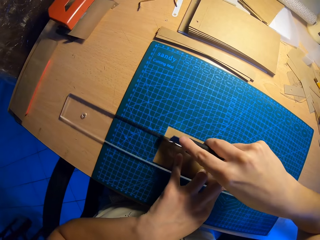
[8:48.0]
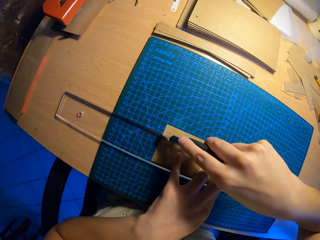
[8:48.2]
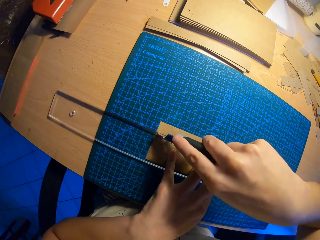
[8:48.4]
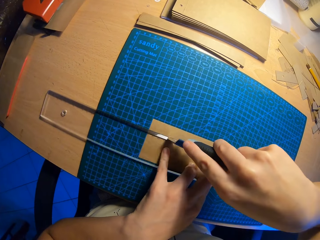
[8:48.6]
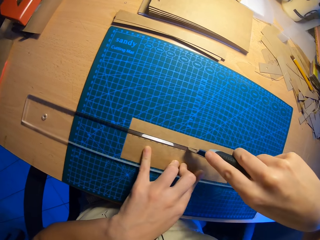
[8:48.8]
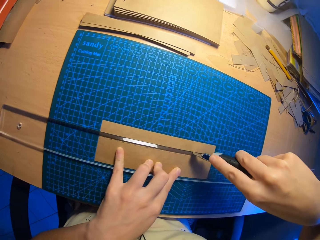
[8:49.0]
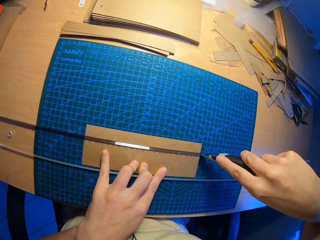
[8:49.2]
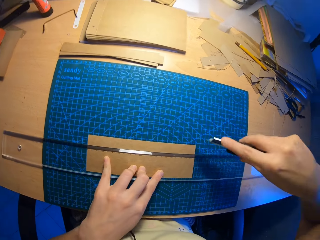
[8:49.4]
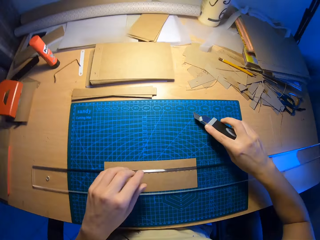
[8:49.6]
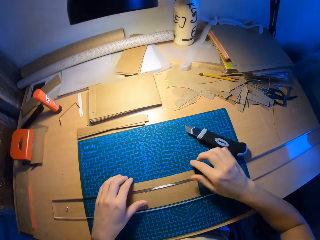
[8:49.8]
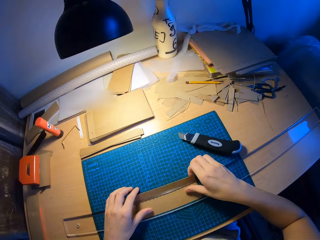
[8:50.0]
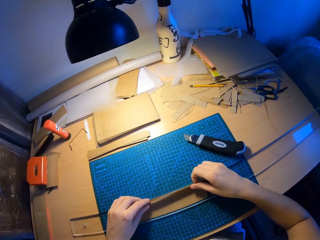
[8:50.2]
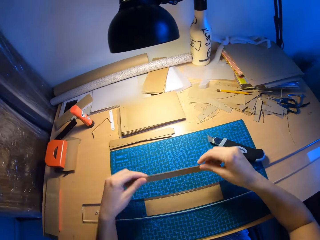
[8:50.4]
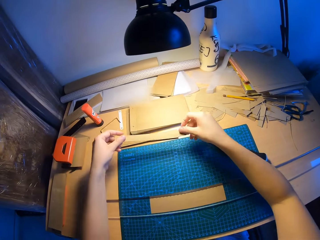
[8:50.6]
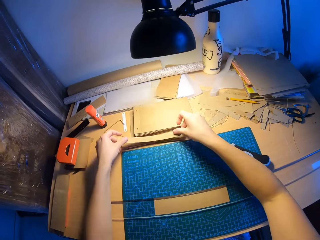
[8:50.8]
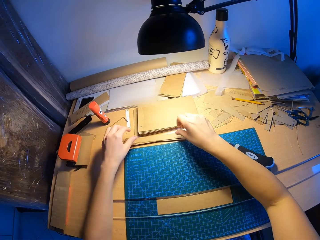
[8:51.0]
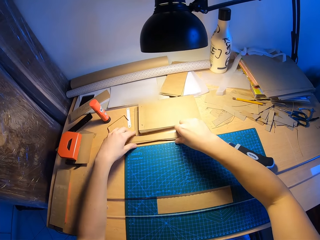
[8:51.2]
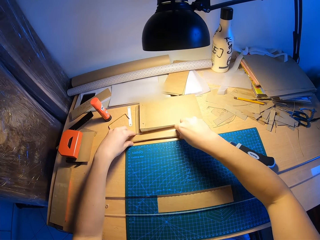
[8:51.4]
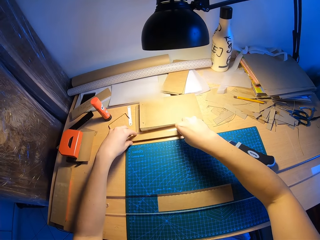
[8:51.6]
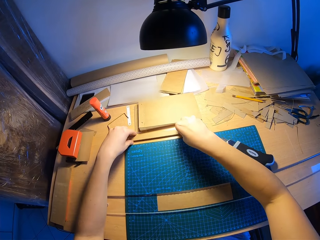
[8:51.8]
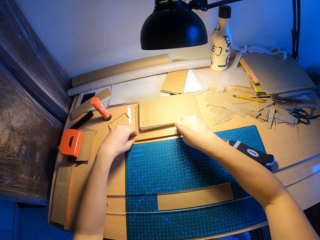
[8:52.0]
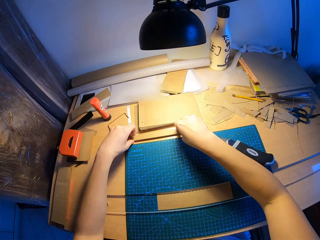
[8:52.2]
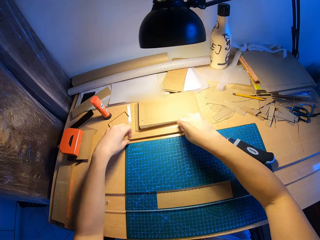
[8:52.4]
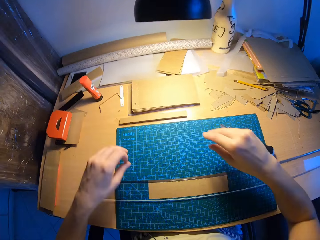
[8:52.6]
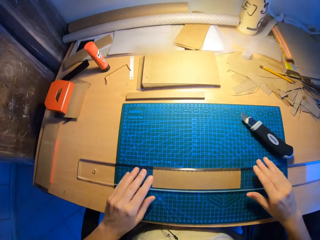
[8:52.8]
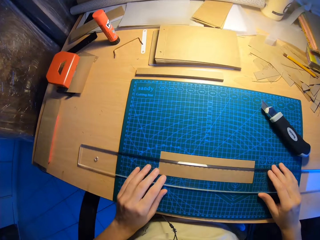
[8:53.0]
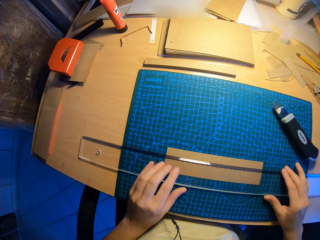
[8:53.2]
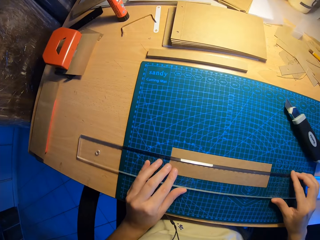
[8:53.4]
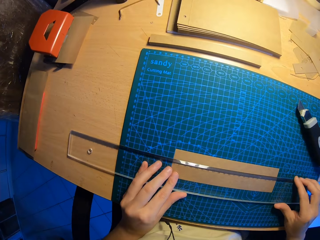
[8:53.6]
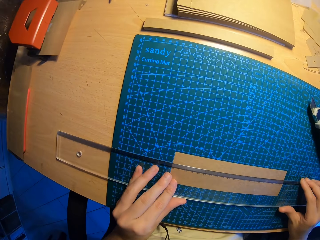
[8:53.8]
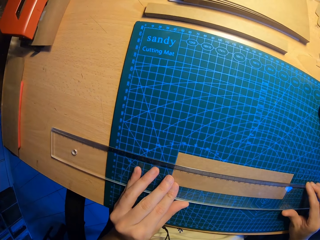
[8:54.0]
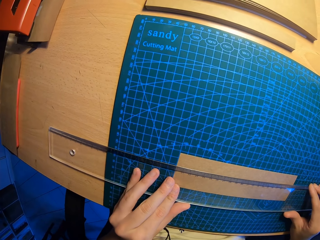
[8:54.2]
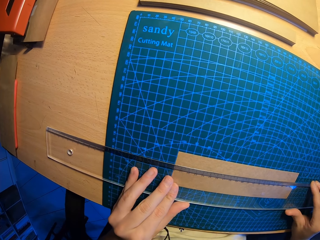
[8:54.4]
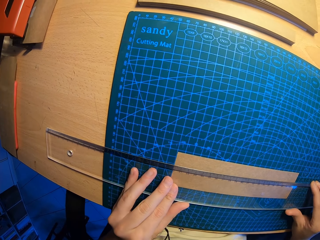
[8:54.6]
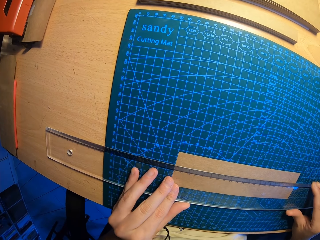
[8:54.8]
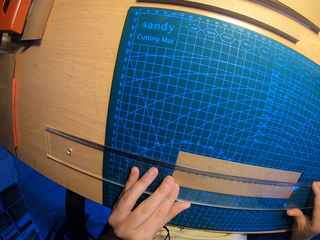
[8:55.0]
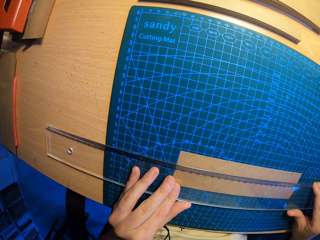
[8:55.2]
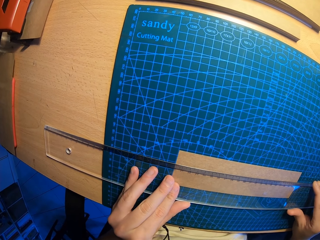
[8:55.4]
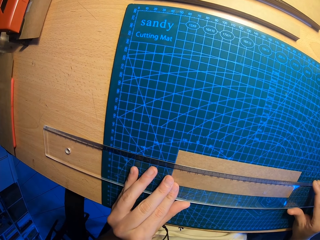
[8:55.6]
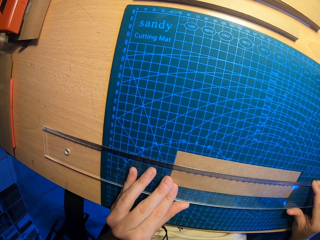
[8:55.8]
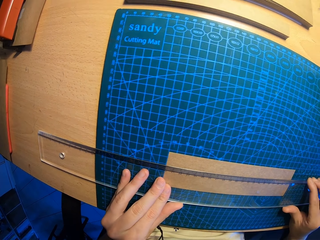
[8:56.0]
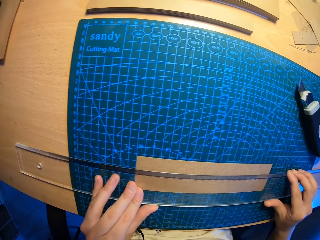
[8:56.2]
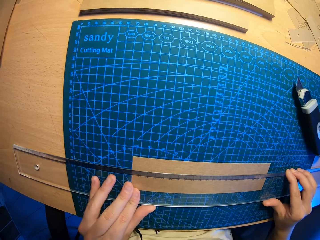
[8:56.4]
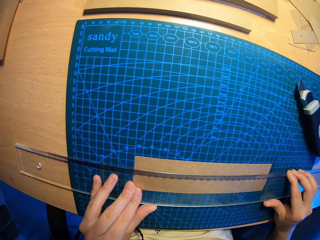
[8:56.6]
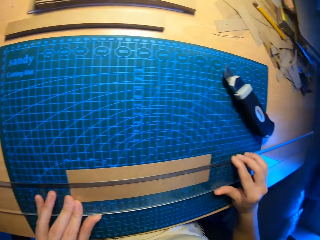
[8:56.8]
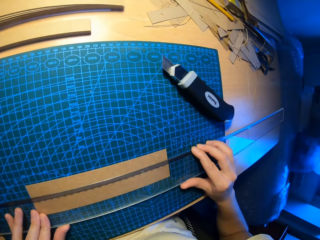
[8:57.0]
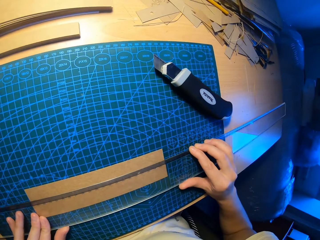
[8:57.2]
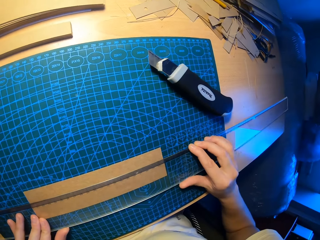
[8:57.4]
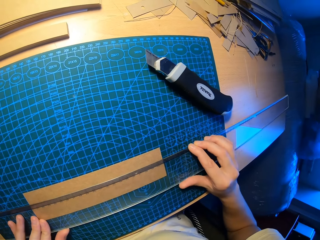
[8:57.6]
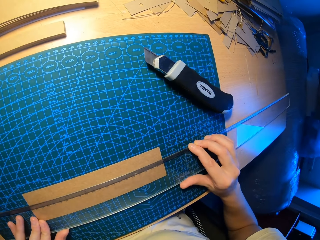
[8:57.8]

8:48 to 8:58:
The camera wearer drops the draper or paper cutter on the table with his right hand. He aligns the piece of cardboard with other cardboards on the table with both his hands. He places a paper on the table. He adjusts the setsquare on the table with both his hands. He holds a ruler. He picks up the paper cutter.

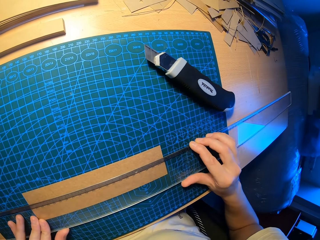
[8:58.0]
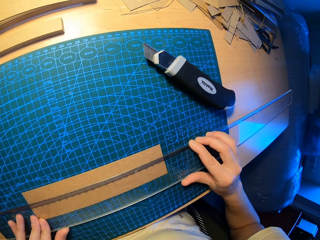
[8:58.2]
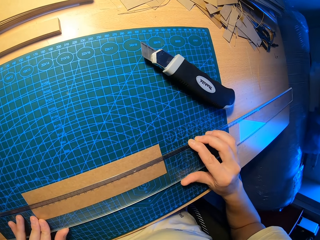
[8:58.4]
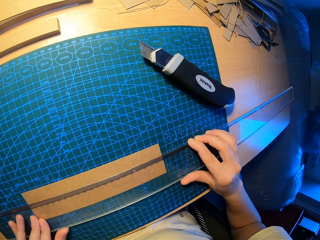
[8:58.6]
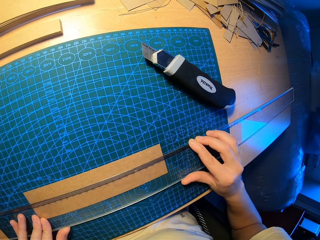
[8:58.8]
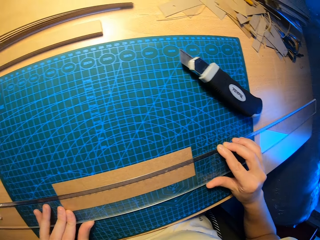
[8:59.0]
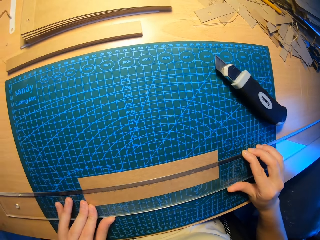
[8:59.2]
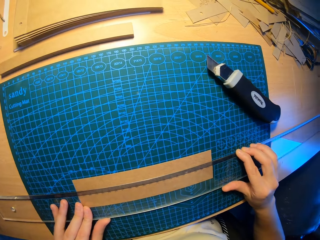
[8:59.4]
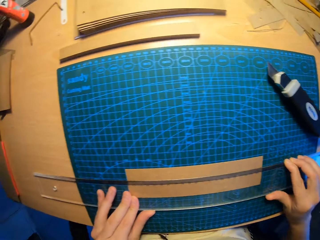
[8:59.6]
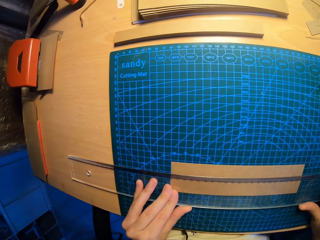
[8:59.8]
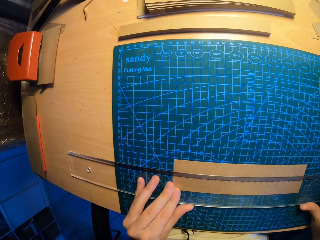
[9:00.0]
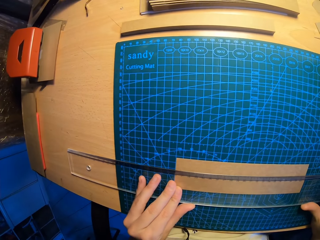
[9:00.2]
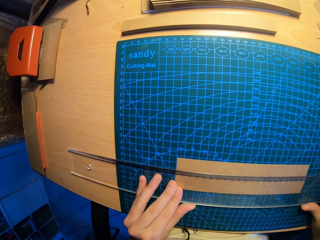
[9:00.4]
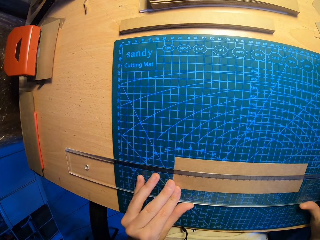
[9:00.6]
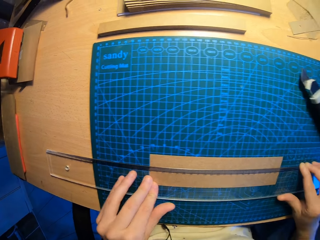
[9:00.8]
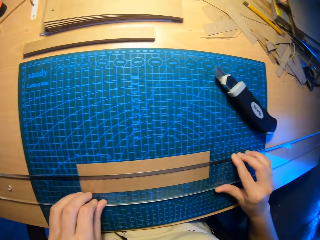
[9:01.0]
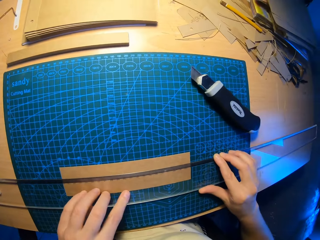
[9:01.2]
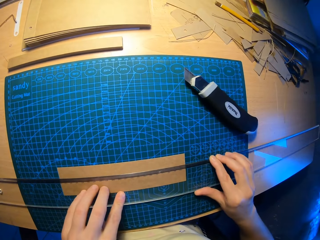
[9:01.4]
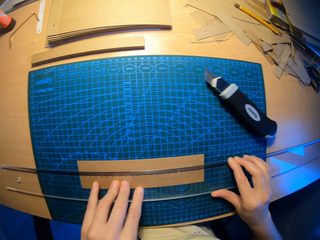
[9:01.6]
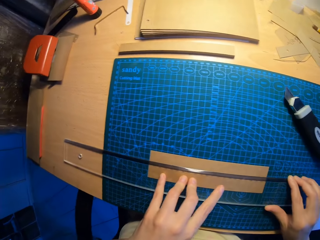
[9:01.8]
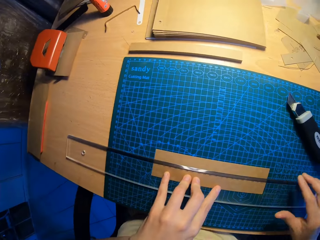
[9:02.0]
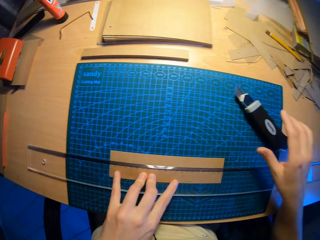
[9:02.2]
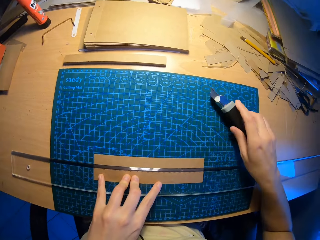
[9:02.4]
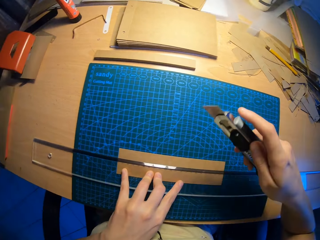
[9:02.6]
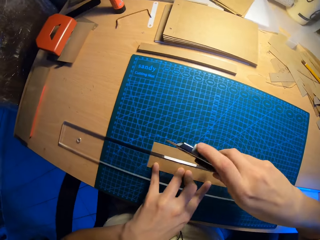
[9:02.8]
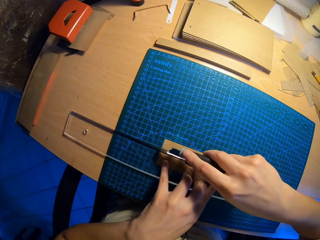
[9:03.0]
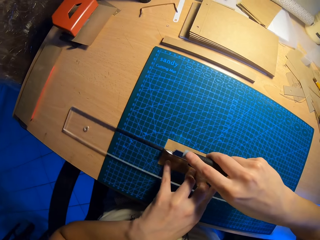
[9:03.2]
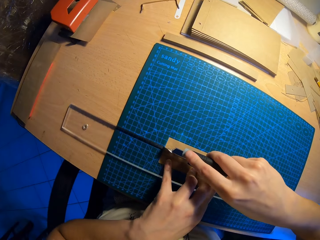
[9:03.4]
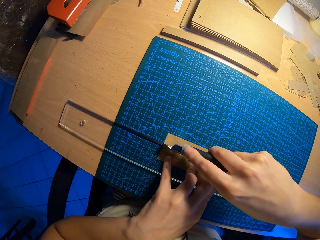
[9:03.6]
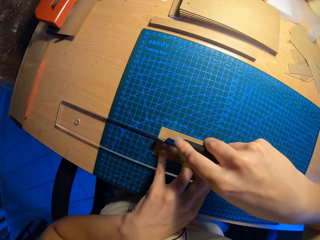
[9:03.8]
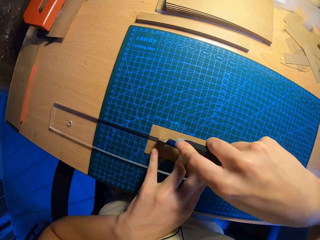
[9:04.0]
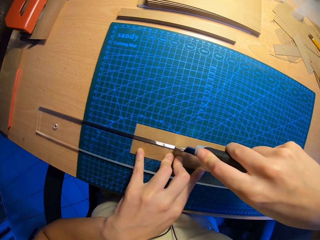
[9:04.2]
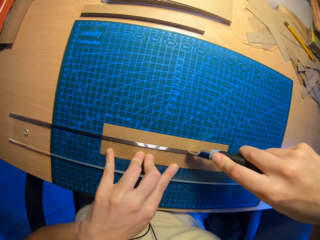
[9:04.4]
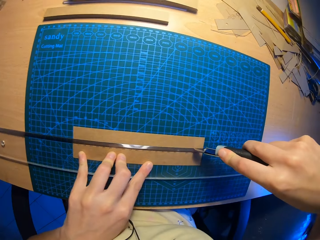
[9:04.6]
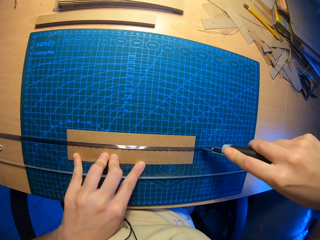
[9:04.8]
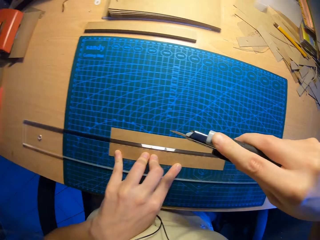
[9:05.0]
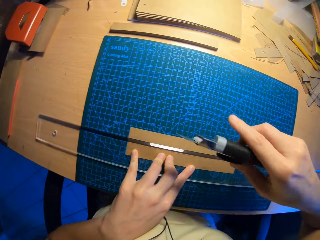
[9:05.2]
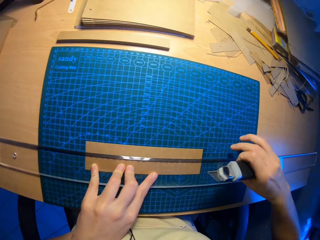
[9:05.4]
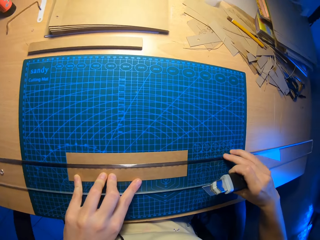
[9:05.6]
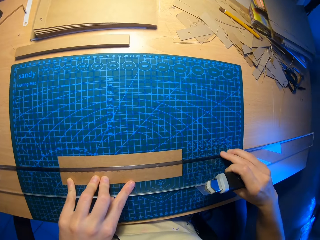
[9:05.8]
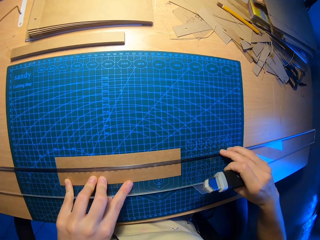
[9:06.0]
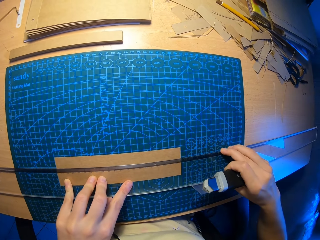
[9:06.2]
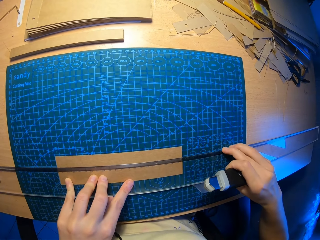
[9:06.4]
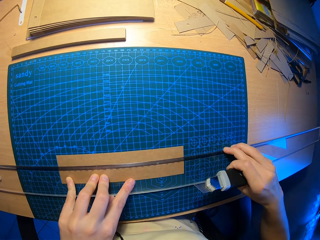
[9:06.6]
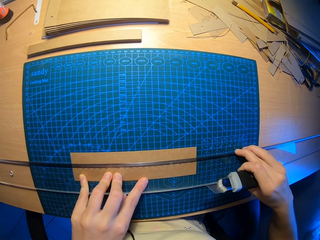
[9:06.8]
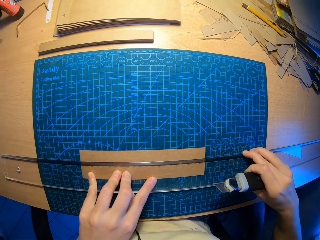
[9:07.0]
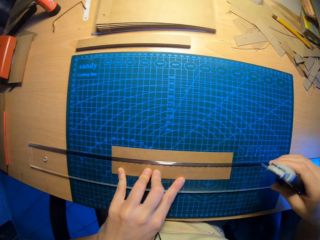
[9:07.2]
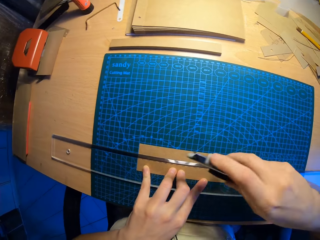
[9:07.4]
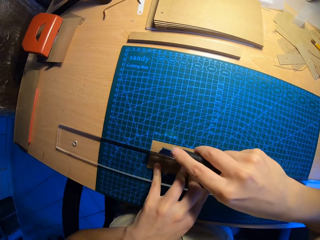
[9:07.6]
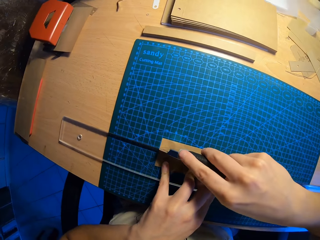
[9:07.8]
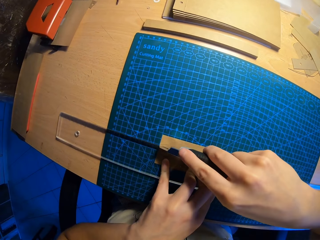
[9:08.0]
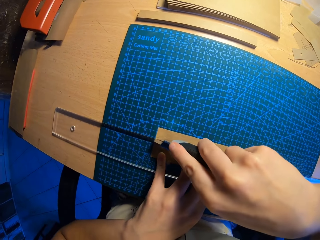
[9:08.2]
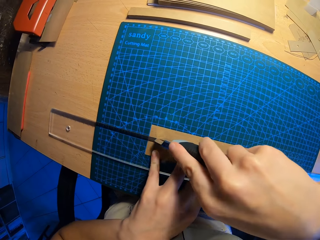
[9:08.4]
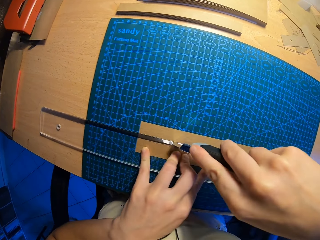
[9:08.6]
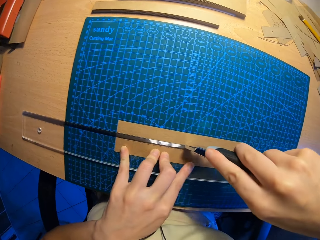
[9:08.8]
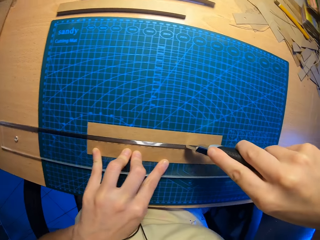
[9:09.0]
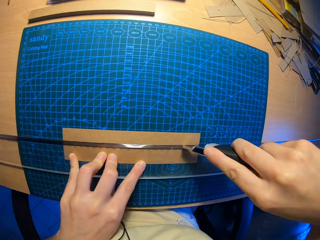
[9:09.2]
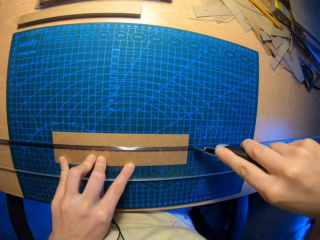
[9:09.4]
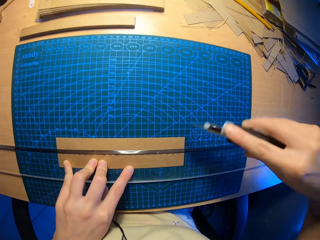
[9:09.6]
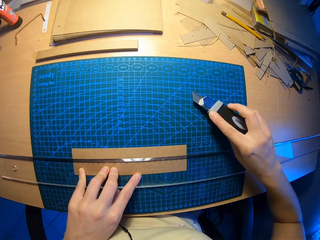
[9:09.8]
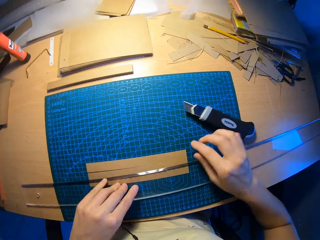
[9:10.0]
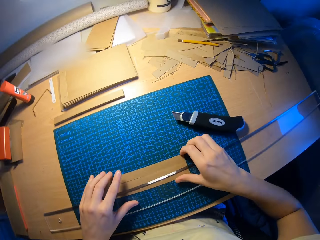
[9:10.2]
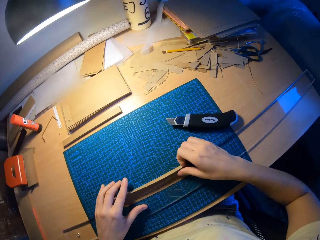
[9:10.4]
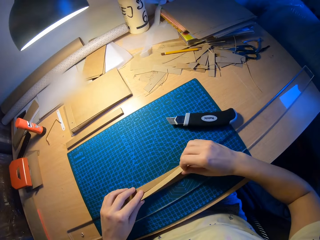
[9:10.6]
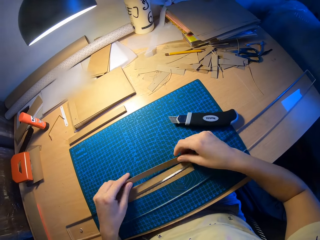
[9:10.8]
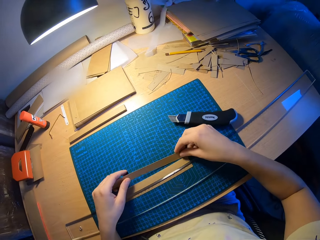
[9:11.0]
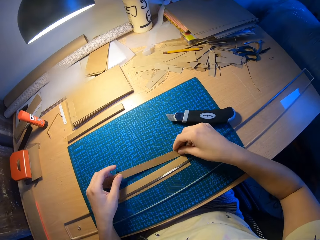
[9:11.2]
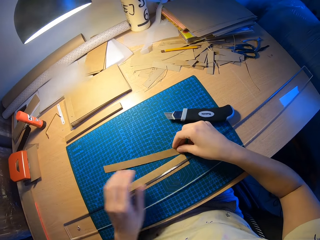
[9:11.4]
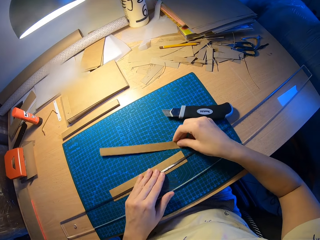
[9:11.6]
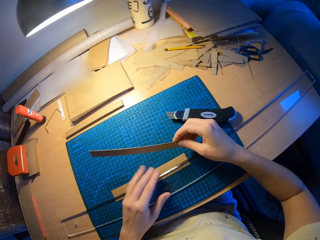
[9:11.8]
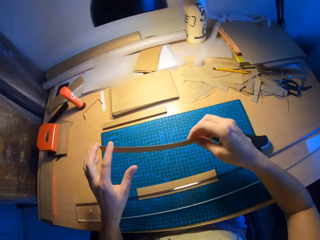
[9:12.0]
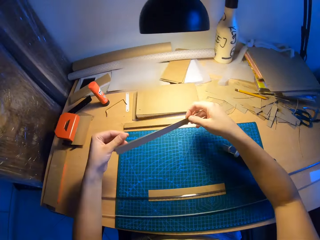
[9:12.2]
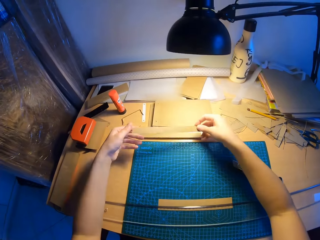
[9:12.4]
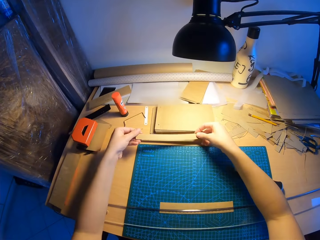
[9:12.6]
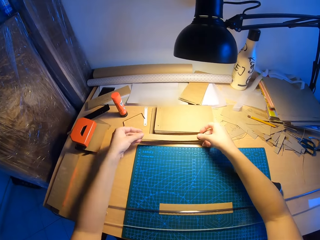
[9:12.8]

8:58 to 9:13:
The camera wearer measures a paper. He picks up a draper from a table with his right hand. He cuts a cardboard with the draper in his right hand. He touches a ruler. He cuts the paper. He drops the draper on the table with his right hand. He aligns the piece of cardboard with other cardboards on the table with both his hands. He holds the paper.
